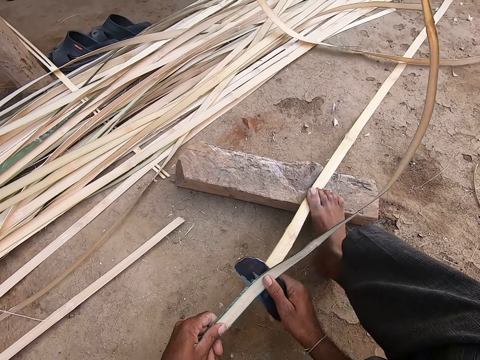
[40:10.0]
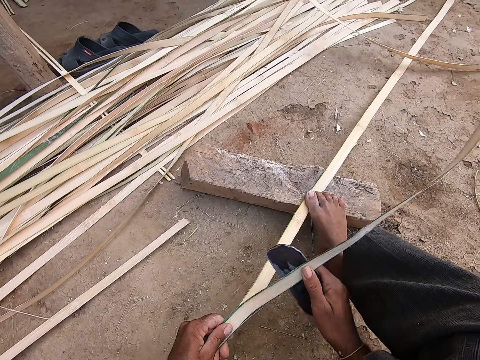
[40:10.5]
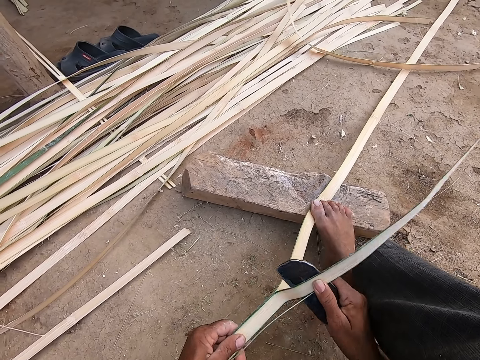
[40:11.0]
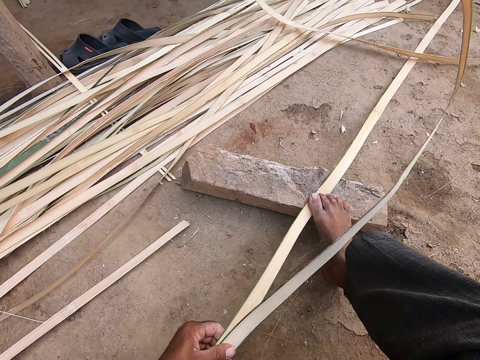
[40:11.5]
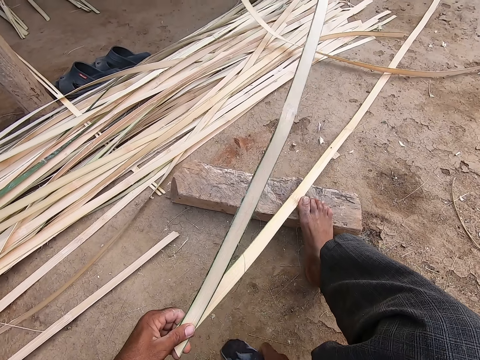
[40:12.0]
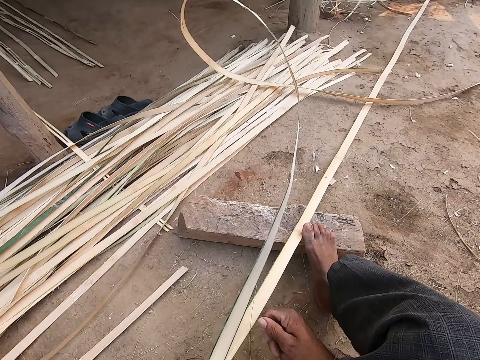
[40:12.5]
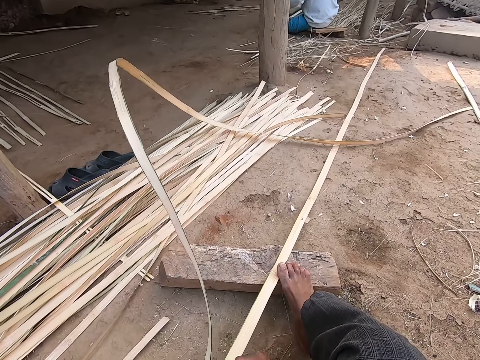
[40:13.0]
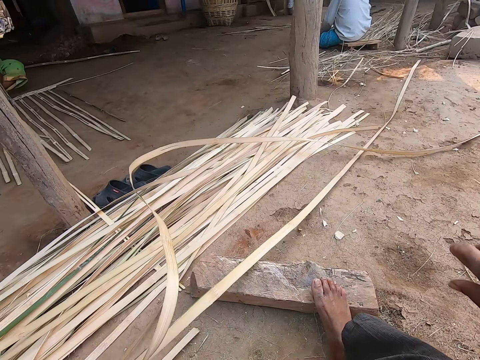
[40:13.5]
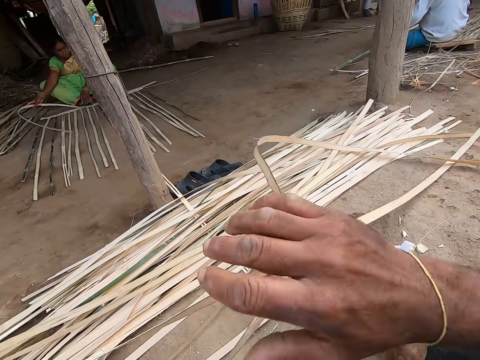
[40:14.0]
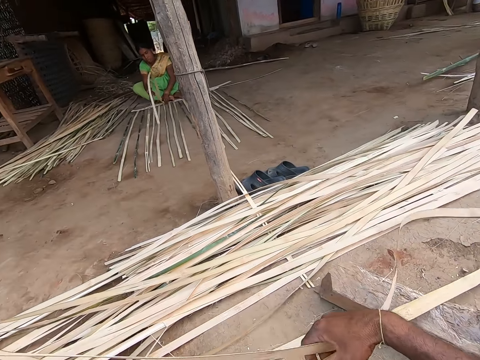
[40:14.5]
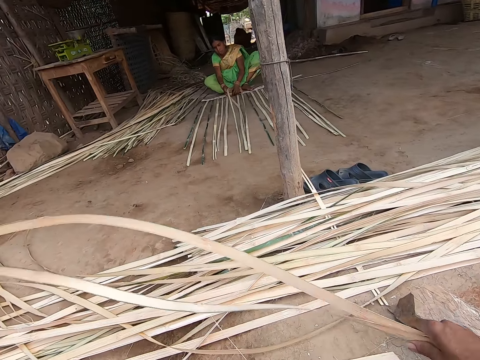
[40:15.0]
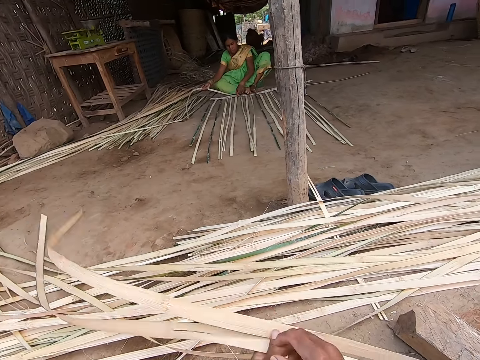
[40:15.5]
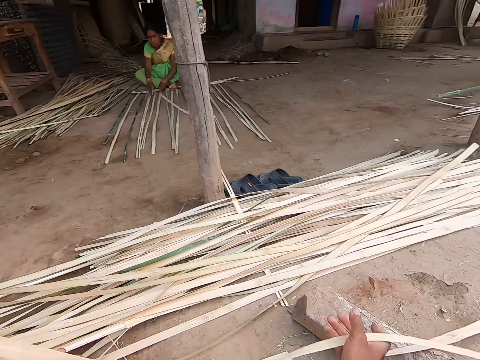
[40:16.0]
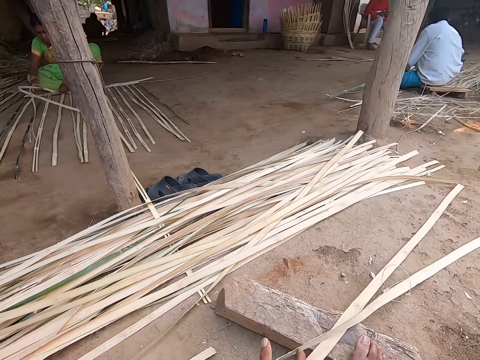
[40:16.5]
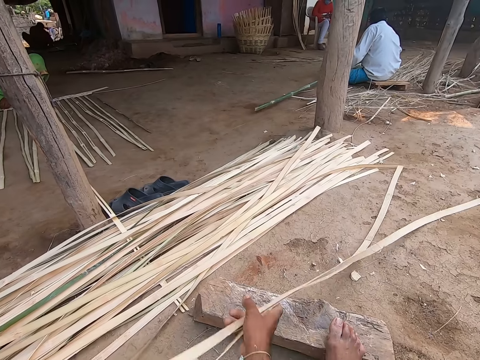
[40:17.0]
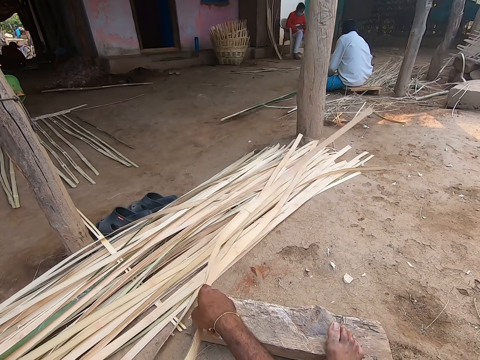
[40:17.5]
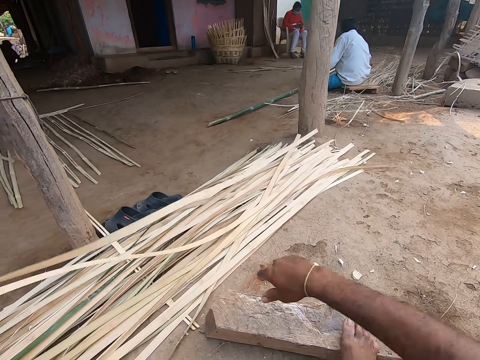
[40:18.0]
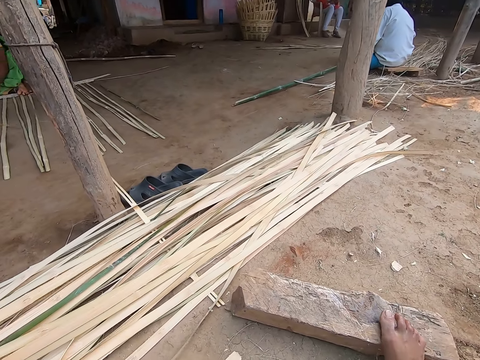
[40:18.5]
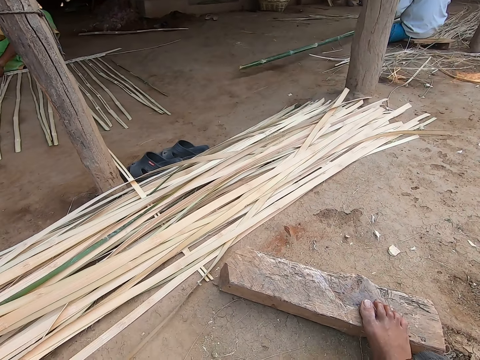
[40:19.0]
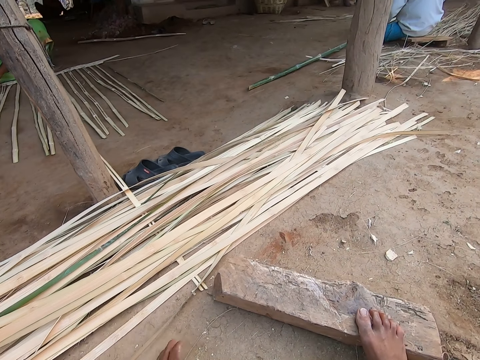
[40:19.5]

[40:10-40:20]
The camera wearer drops the knife on the floor with his right hand. He pulls debris from the bamboo strip in his left hand with his right hand. A man moves a bamboo stick on the ground with both hands. The camera wearer pulls the sisal. A woman weaves the bamboo strips on the floor with both hands. The camera wearer holds the bamboo strips with both hands and throws the bamboo strips in both hands on the bamboo strips on the floor.

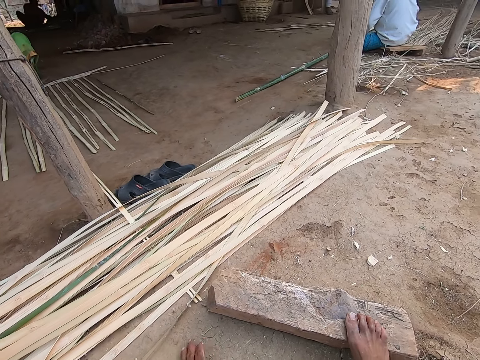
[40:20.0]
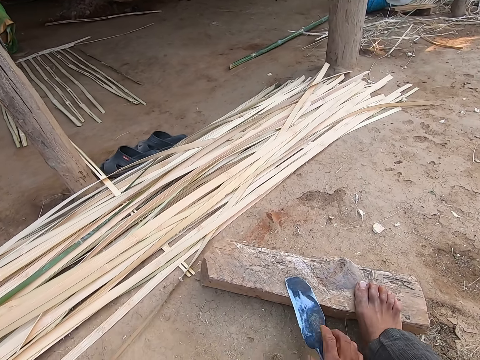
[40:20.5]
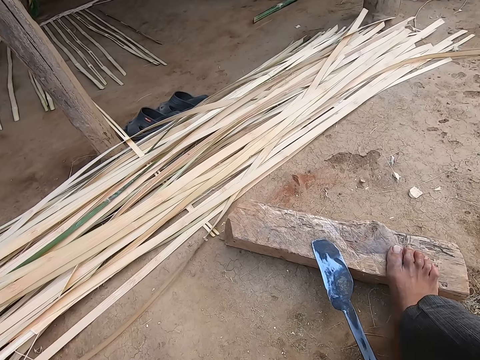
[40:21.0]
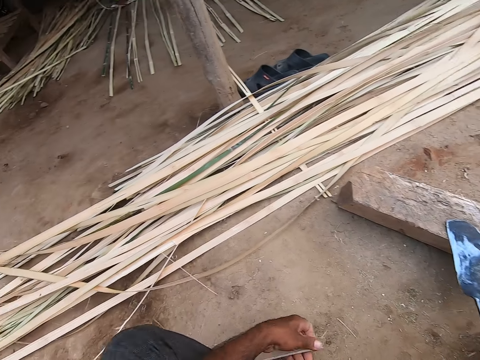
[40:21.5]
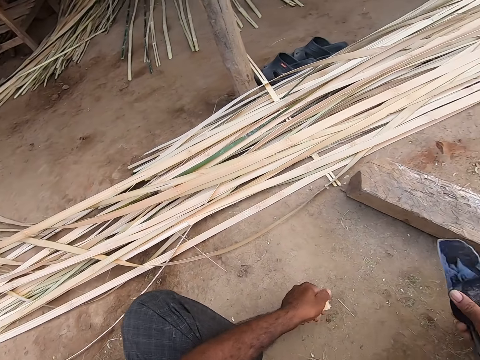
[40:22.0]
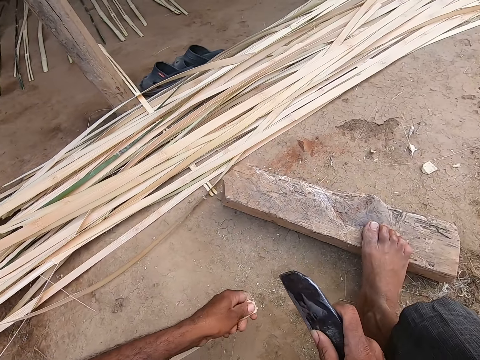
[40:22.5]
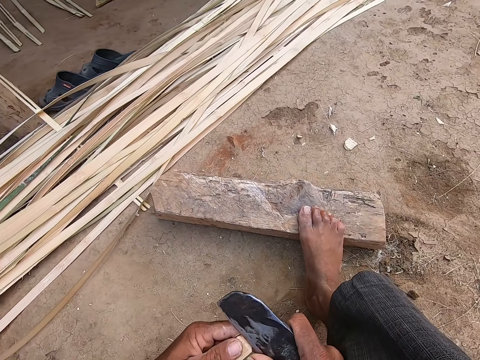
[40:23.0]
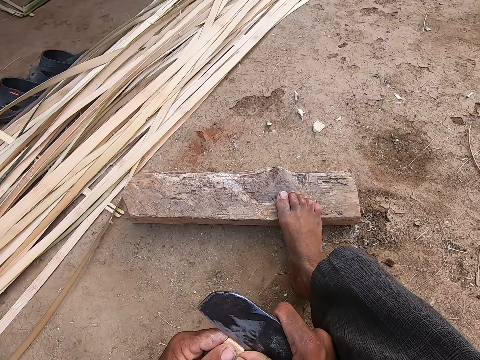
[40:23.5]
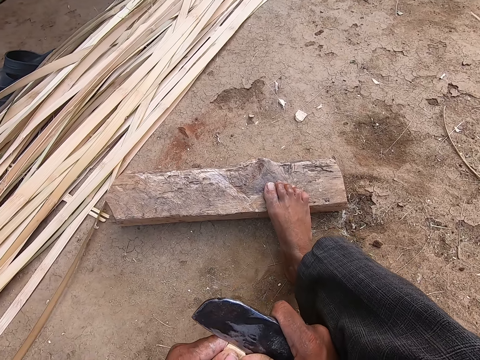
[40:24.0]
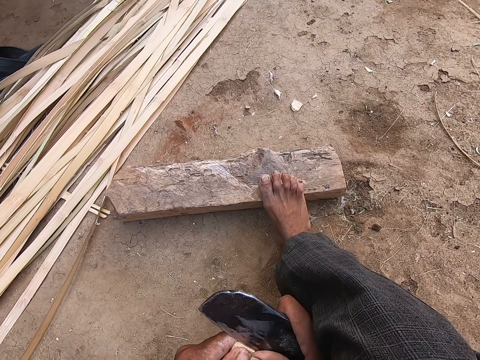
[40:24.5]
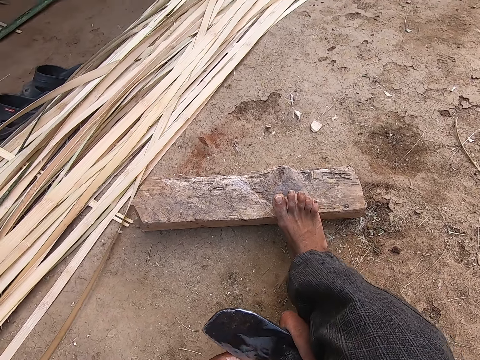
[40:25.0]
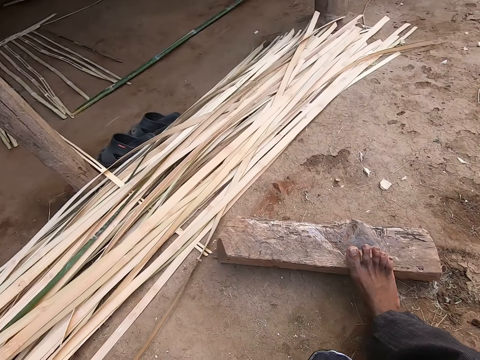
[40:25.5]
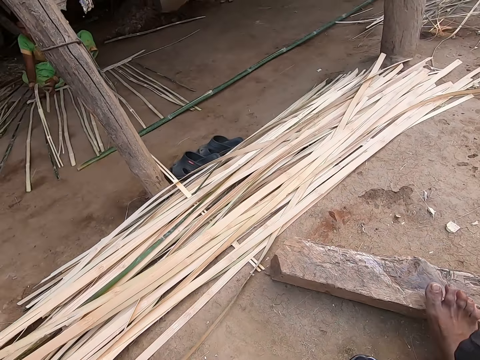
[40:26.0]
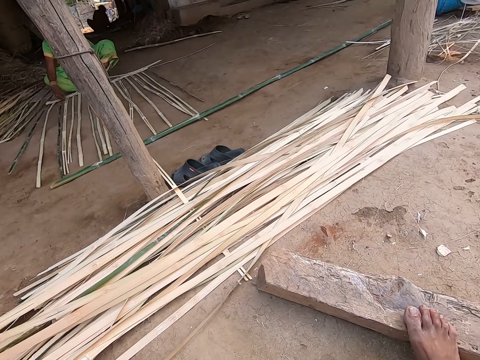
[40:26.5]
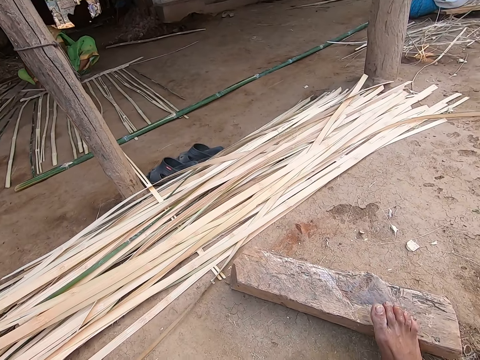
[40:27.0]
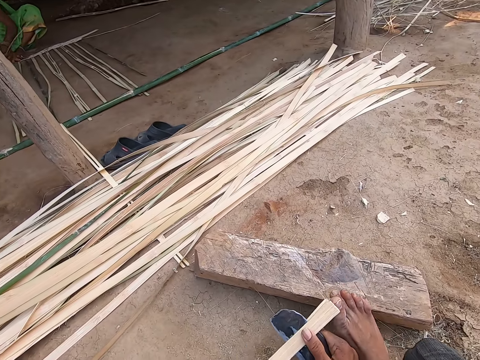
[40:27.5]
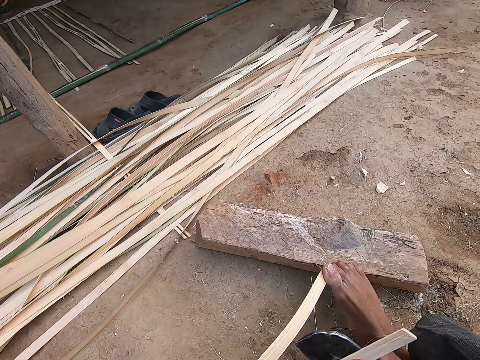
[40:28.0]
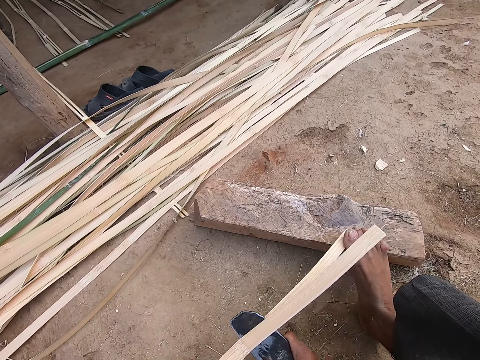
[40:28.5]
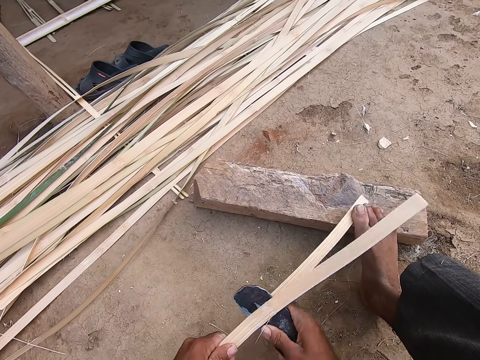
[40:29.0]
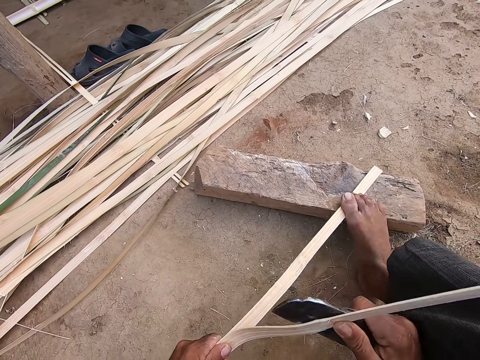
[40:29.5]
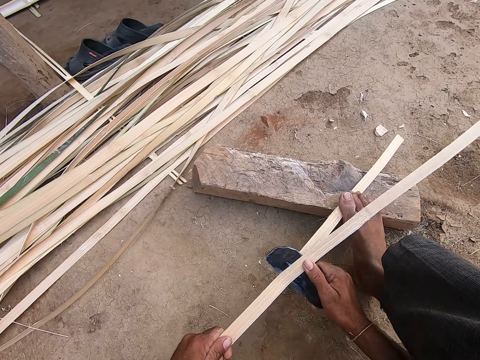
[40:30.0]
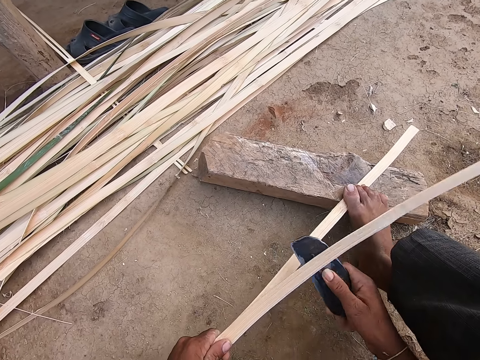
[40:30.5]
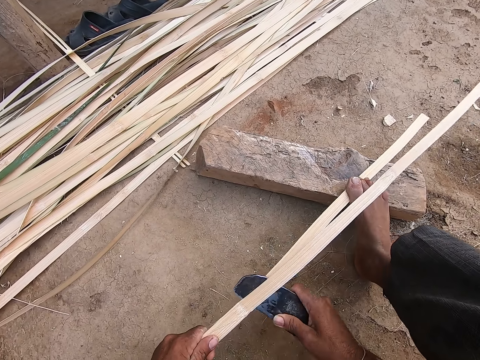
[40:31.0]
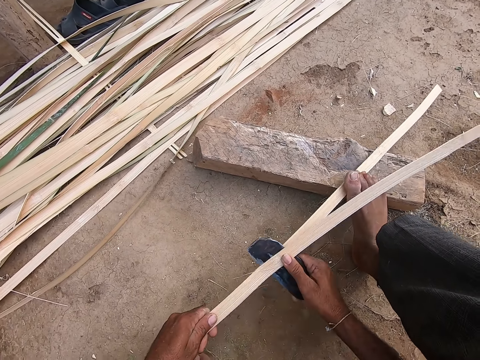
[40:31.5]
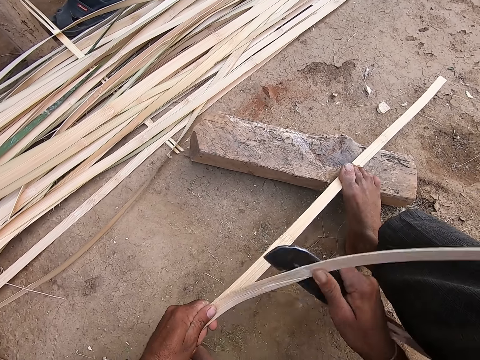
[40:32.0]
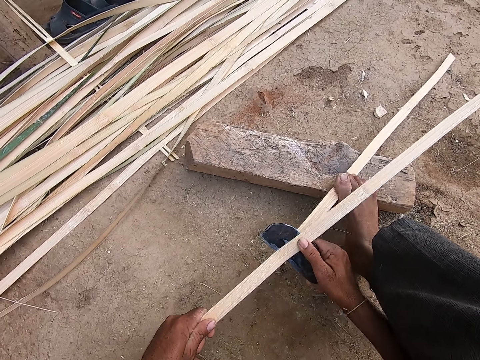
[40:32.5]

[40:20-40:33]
The camera wearer picks something from the ground. He drops the knife in his right hand on the wood on the ground. He holds the bamboo strip with his left hand and picks a bamboo strip from the ground with his right hand. He pulls the sisal. He trims the bamboo strip in his left hand with the knife in his right hand. He separates the sisal. He lifts his right leg from the wood on the ground and places his right leg on the bamboo strip on the wood on the ground.

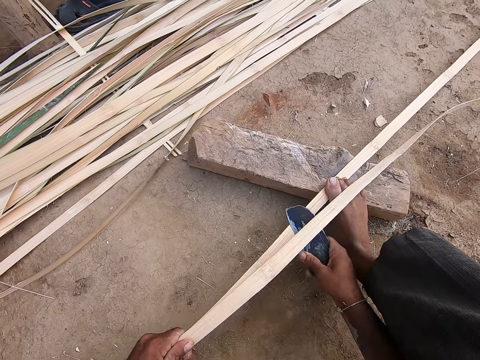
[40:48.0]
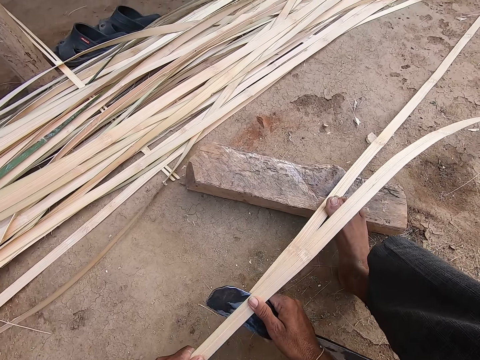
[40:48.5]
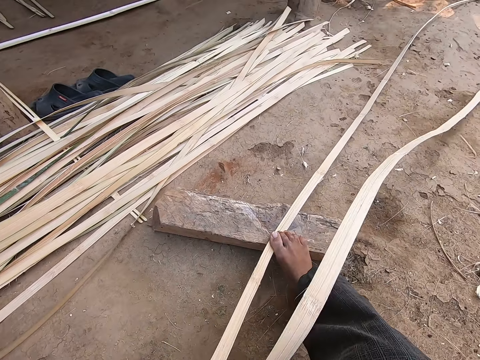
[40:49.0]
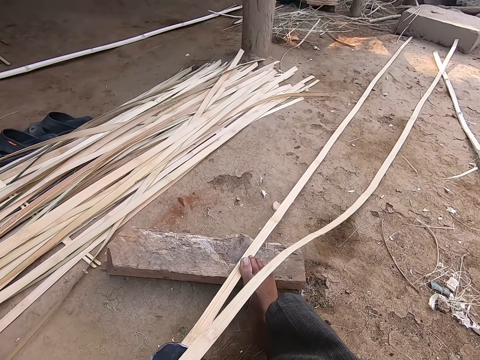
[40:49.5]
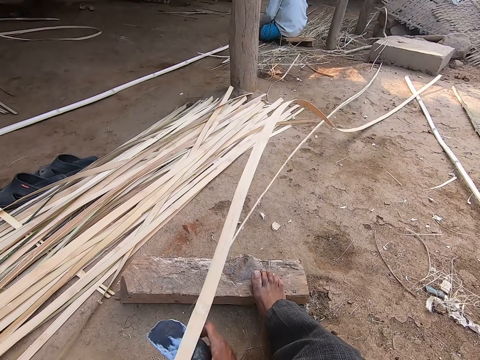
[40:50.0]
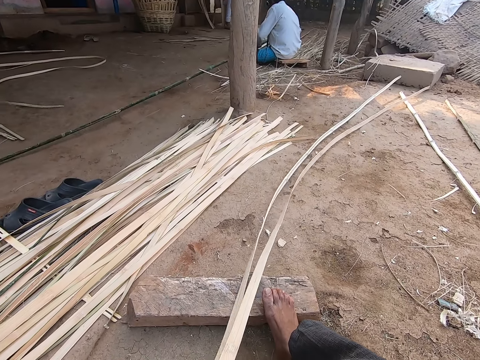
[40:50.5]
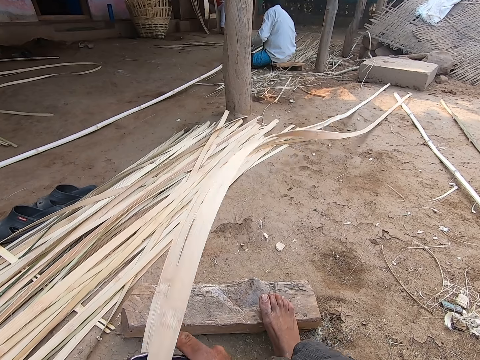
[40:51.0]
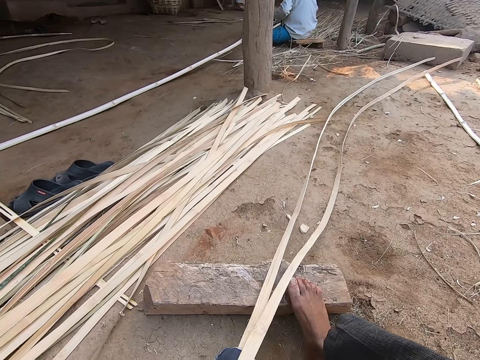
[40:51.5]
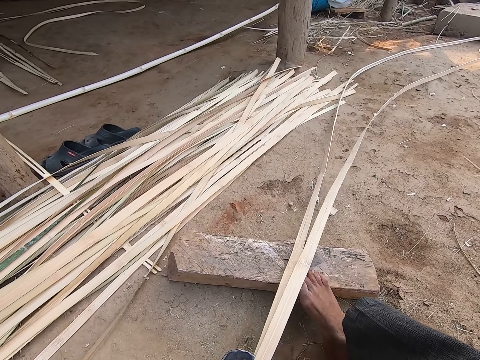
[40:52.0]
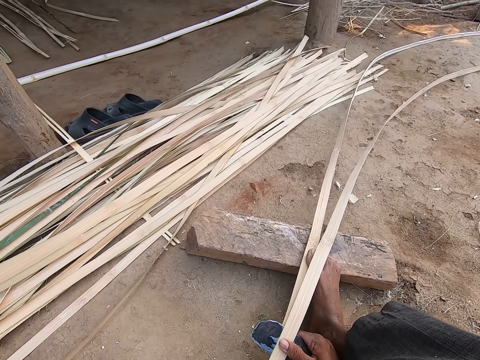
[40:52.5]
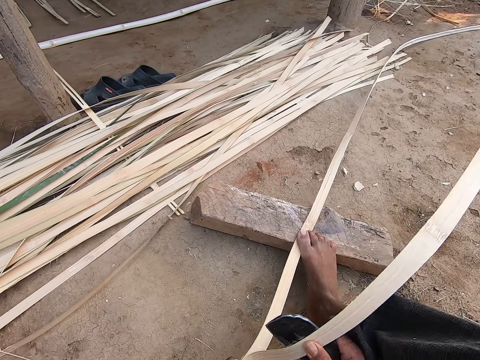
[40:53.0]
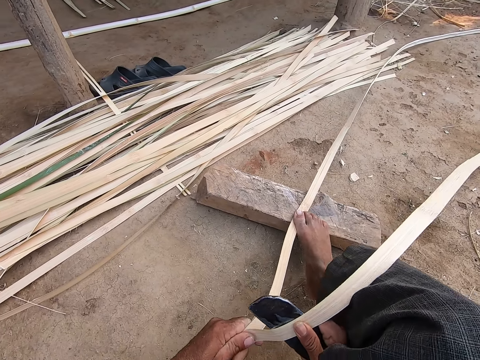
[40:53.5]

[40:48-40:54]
A man splits a bamboo slat in his left hand with a blade in his right hand.
